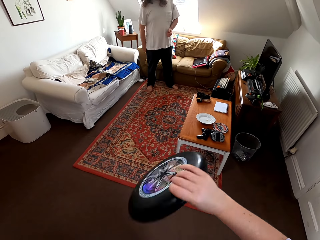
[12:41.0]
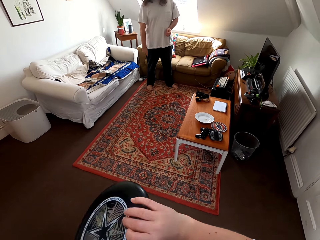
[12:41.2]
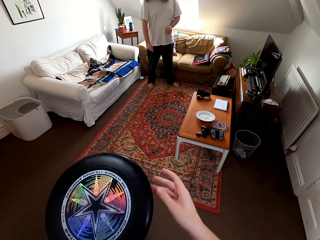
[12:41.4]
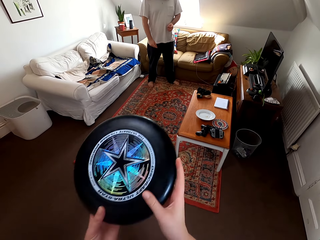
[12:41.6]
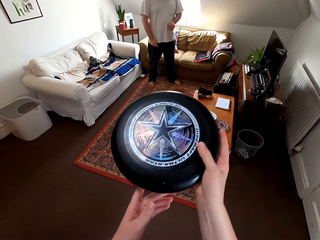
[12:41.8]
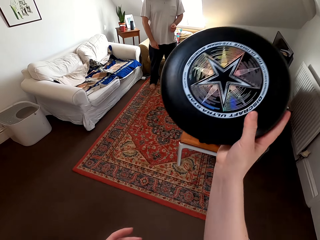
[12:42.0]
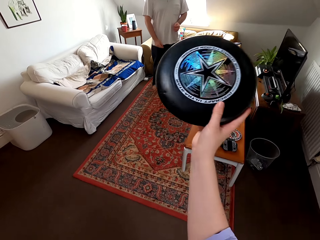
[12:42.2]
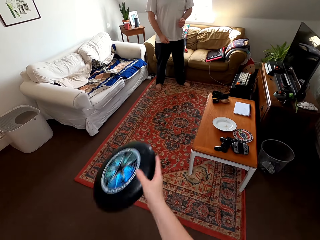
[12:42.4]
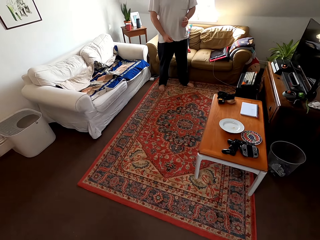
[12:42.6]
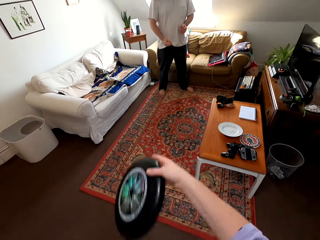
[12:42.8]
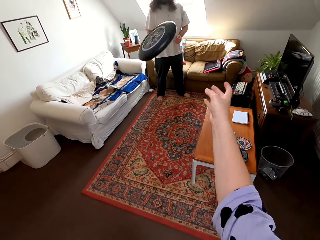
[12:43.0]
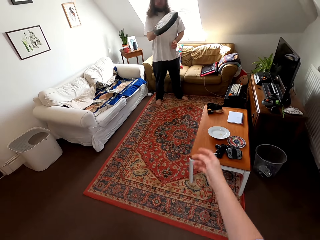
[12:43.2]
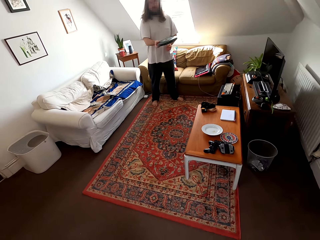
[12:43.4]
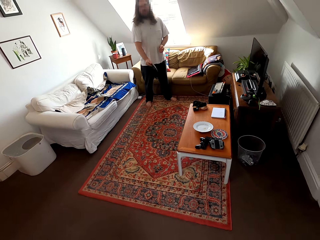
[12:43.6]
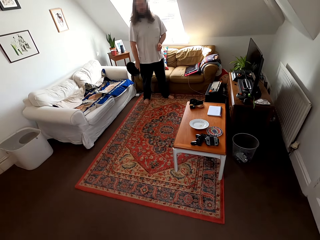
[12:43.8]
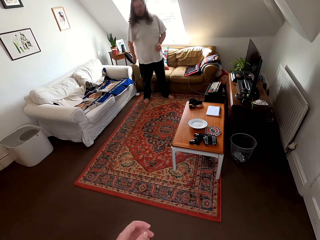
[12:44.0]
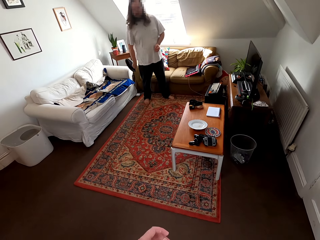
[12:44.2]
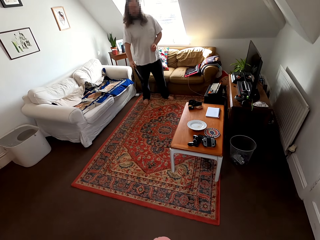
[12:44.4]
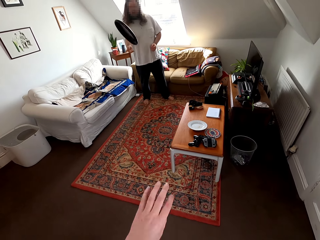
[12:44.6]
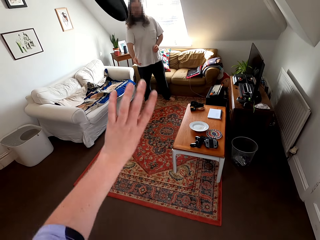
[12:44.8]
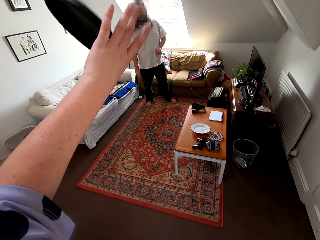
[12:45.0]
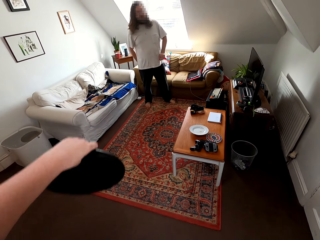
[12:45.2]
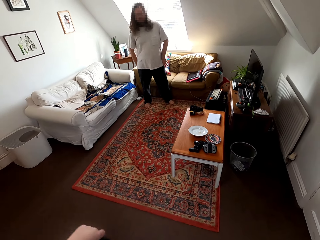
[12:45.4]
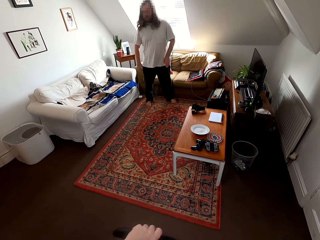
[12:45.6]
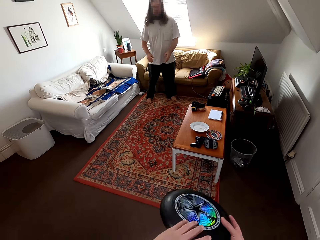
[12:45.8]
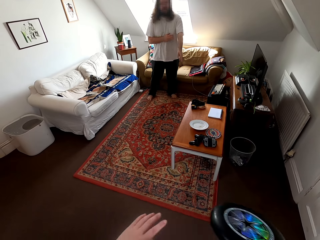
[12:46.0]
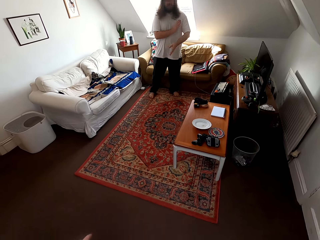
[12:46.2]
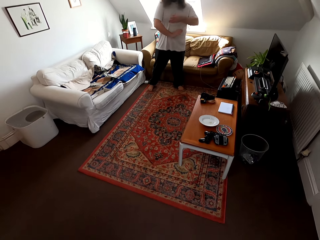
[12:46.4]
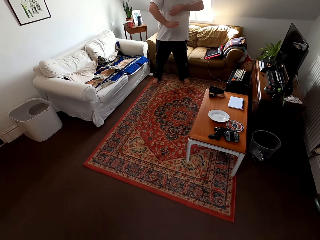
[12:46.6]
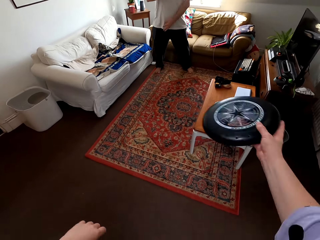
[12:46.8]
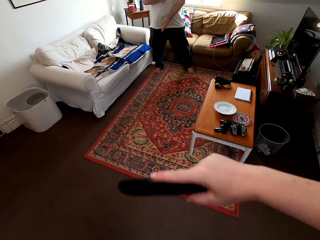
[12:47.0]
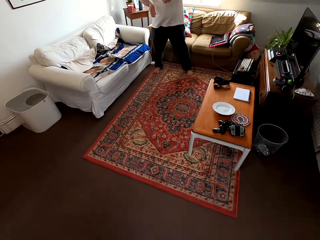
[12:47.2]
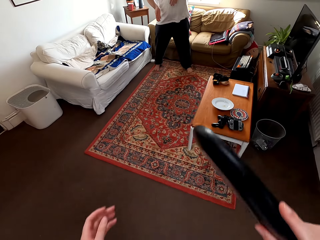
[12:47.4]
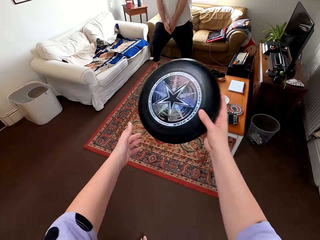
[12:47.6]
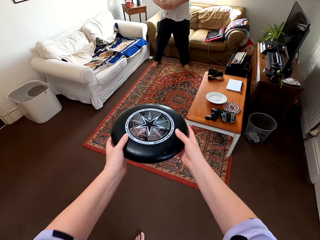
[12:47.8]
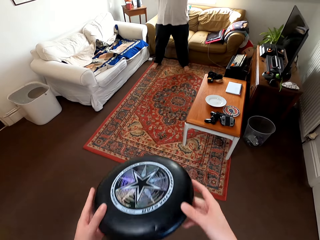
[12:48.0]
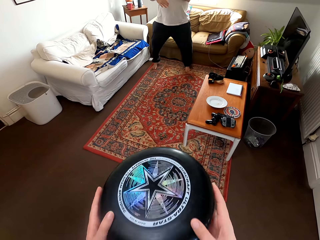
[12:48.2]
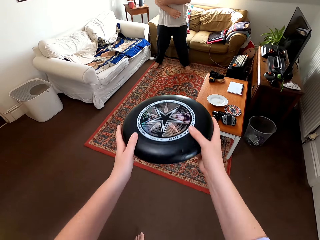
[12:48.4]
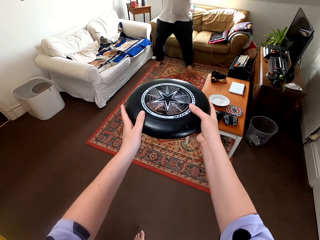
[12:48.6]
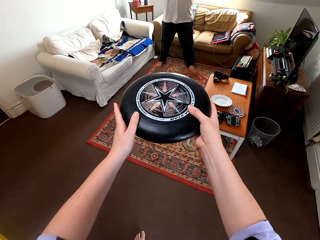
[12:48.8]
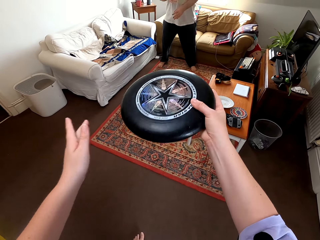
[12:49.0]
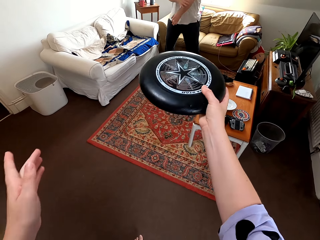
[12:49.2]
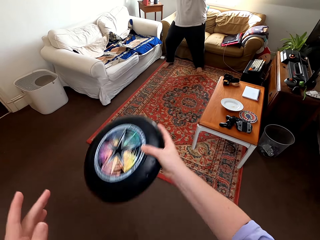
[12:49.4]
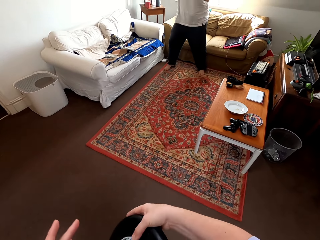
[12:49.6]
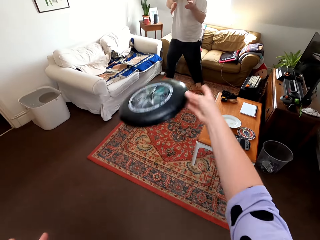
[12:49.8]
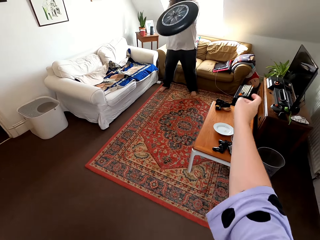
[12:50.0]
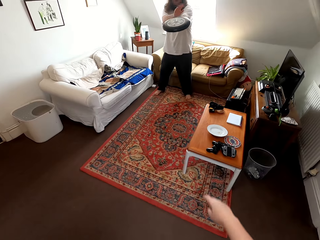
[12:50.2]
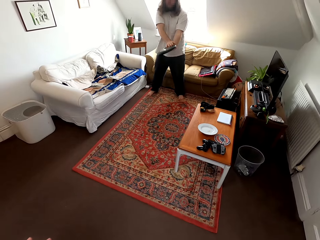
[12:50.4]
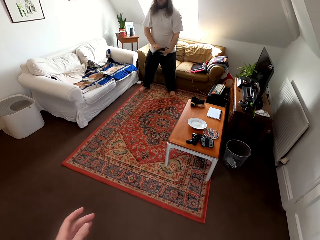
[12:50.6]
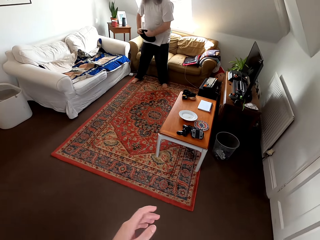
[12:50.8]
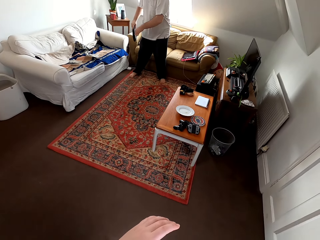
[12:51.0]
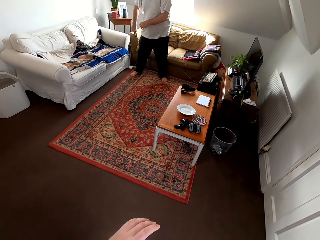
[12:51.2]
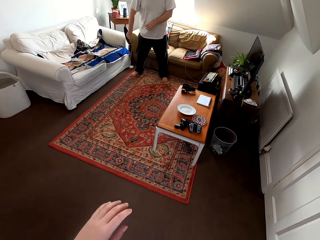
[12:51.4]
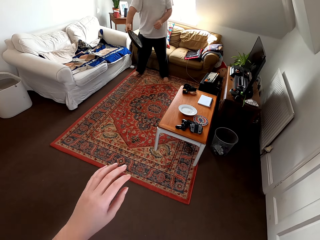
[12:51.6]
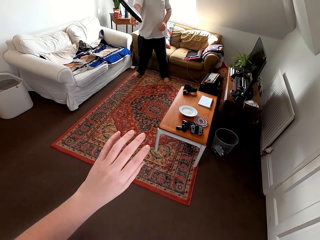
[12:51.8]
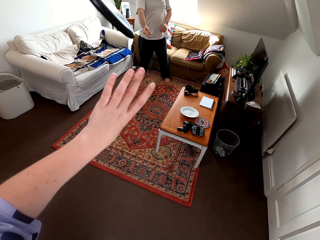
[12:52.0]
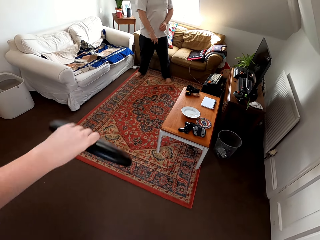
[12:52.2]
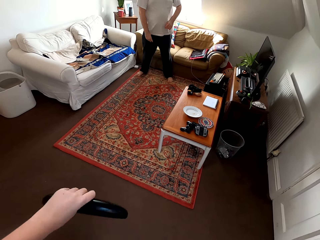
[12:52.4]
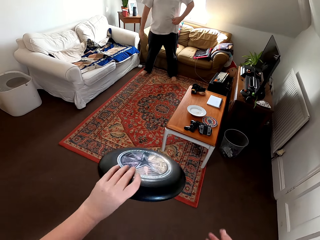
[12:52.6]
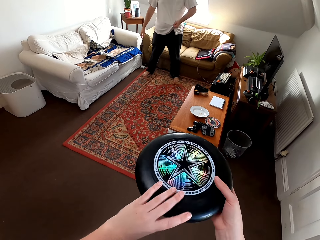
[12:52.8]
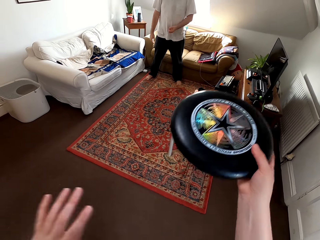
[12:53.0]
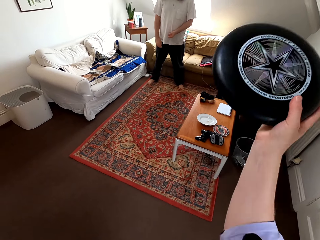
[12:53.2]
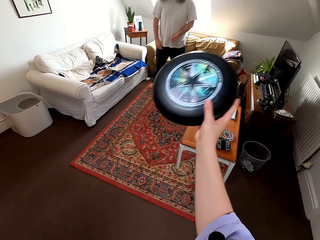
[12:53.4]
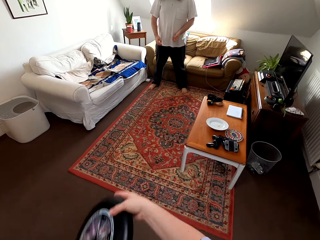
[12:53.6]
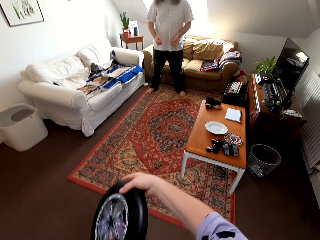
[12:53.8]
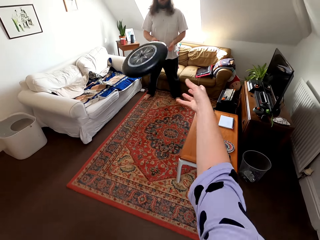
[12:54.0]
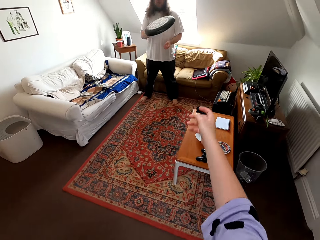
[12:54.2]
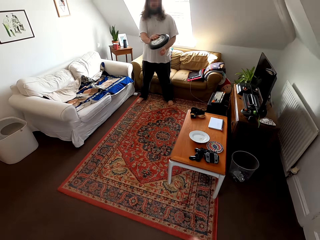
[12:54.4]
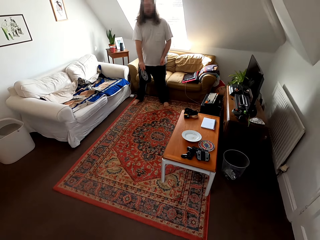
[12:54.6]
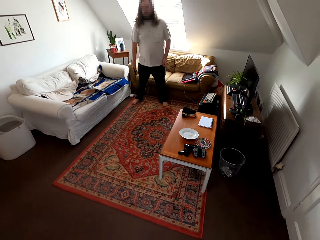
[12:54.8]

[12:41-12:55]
The camera wearer talks to a man. They play catch with the man.

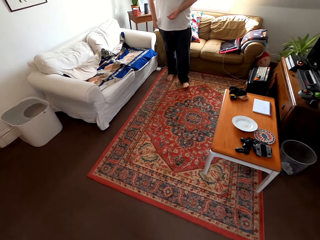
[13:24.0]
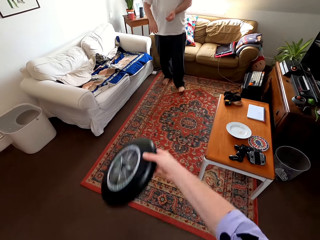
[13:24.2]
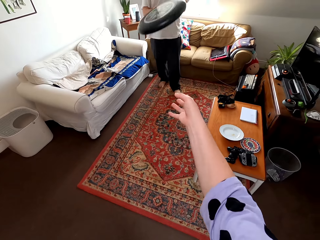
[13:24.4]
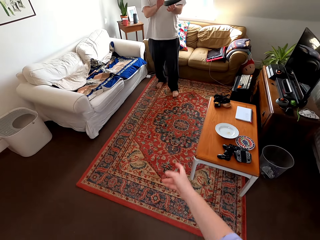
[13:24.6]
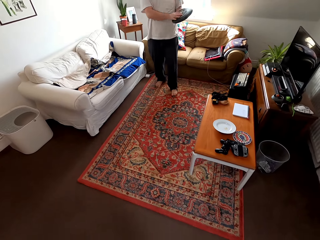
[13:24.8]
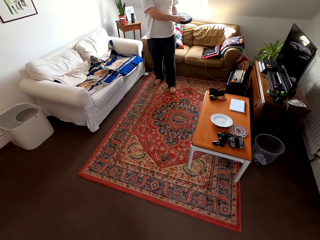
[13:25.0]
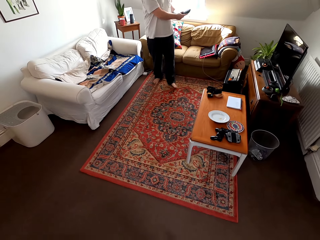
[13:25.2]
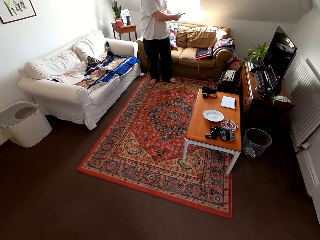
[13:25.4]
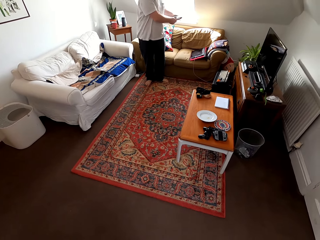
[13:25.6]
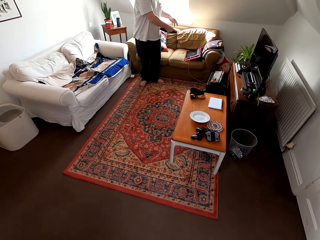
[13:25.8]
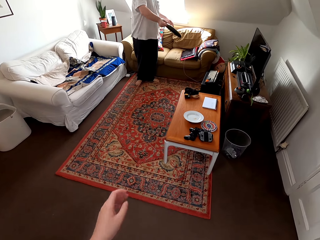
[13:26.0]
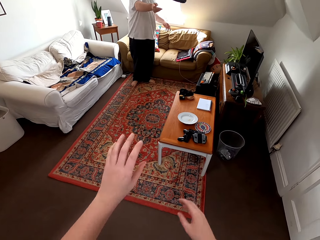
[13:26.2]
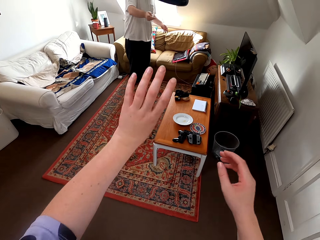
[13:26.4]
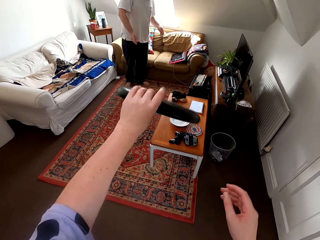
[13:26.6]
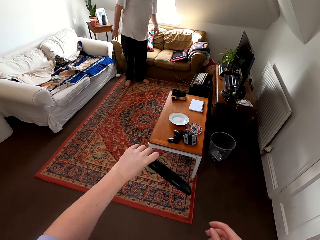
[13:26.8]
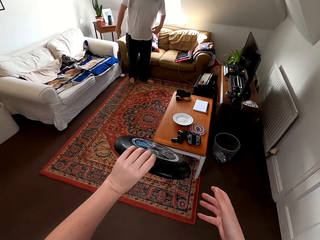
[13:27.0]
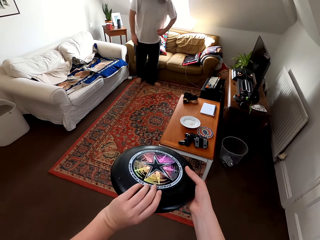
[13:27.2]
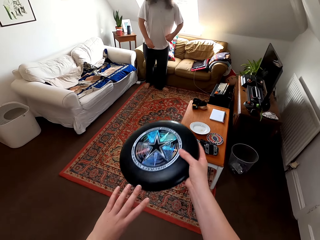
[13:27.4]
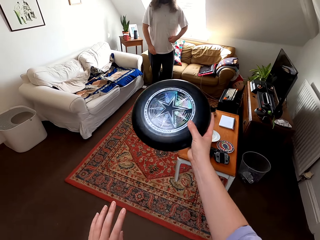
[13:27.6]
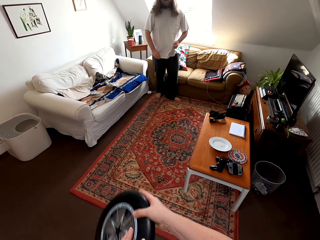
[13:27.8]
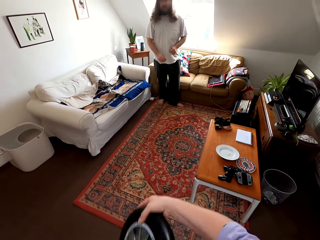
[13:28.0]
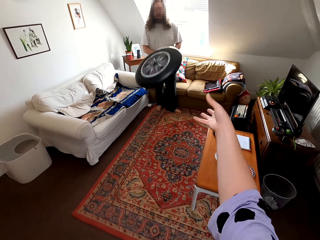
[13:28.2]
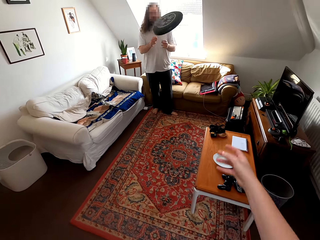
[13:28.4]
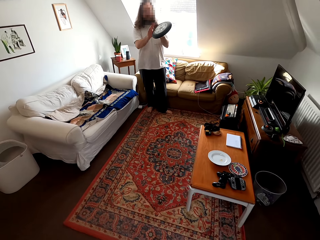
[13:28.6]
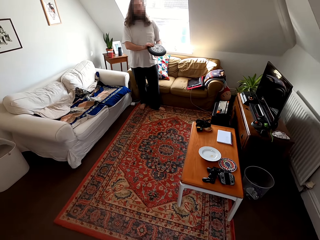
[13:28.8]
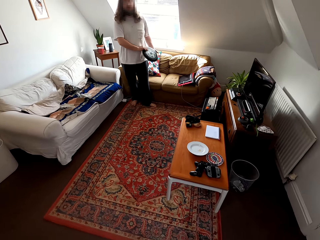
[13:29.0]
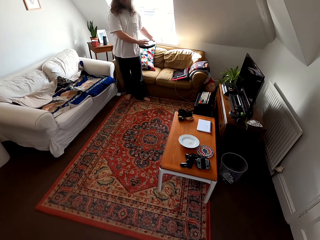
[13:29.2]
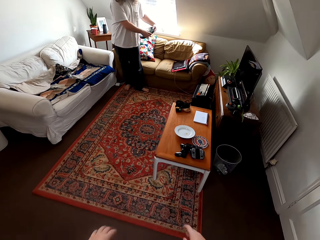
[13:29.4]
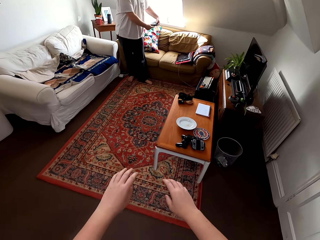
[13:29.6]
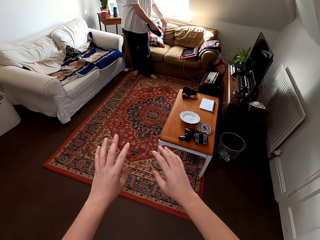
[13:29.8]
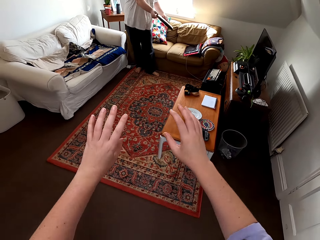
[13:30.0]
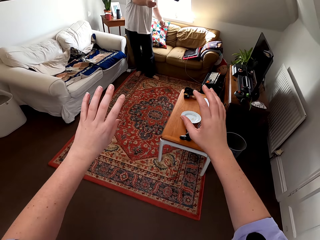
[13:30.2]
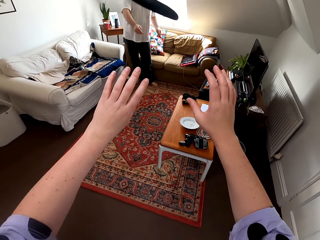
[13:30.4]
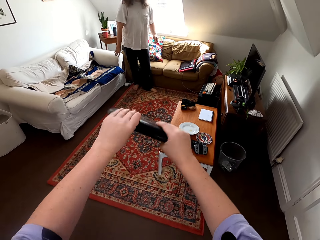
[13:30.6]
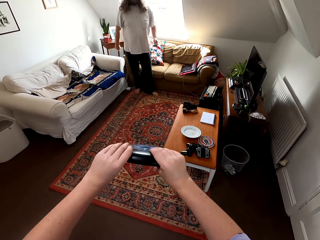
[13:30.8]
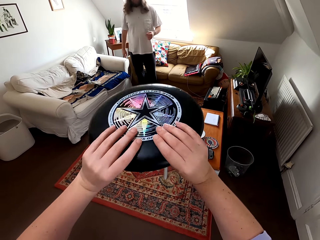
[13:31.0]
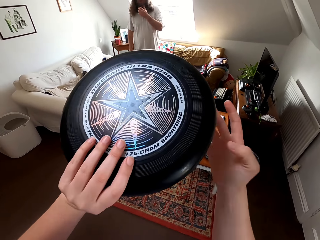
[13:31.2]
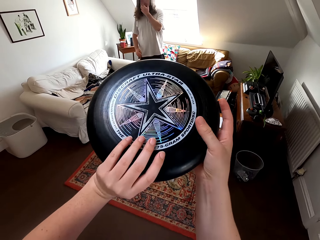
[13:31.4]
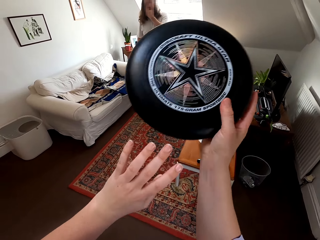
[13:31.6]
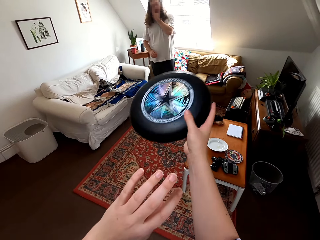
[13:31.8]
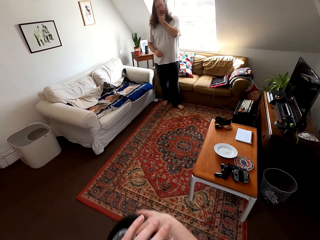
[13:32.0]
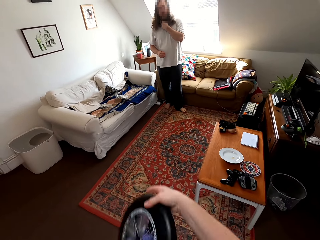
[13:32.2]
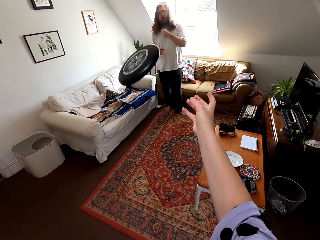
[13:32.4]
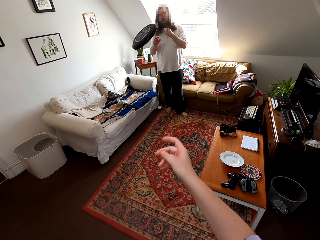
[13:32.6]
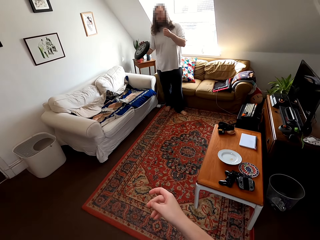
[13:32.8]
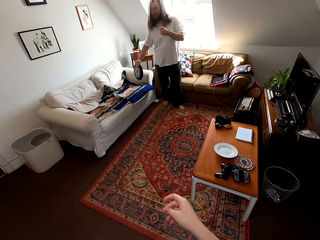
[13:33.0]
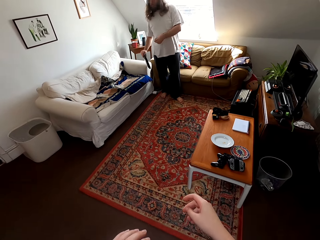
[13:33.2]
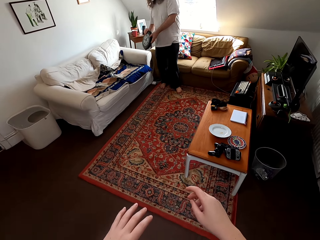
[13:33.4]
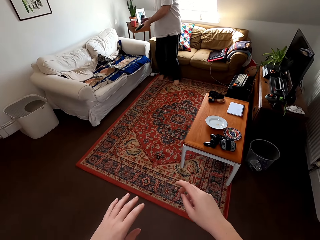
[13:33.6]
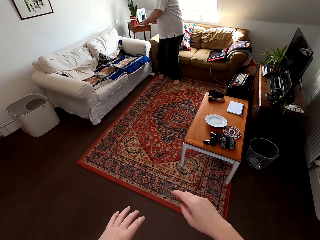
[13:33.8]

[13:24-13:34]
The camera wearer plays catch with a man. They talk to the man.
